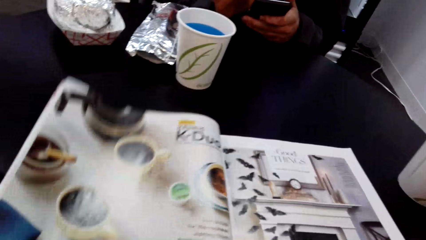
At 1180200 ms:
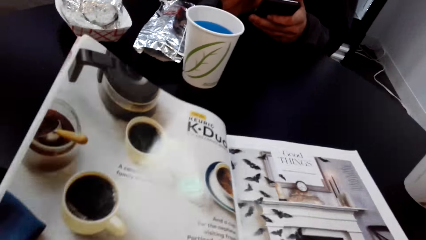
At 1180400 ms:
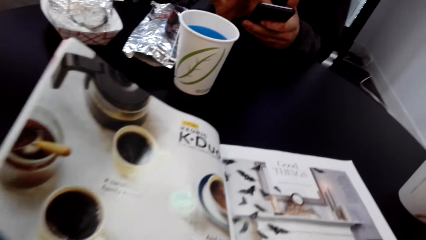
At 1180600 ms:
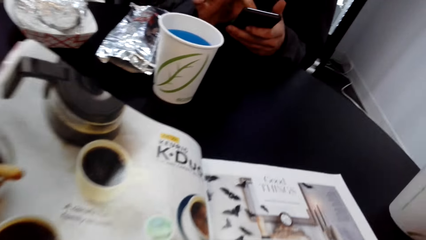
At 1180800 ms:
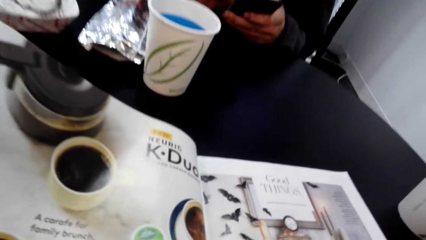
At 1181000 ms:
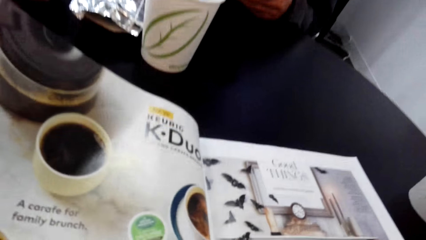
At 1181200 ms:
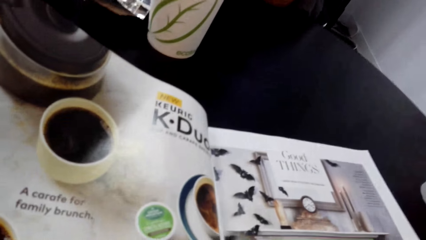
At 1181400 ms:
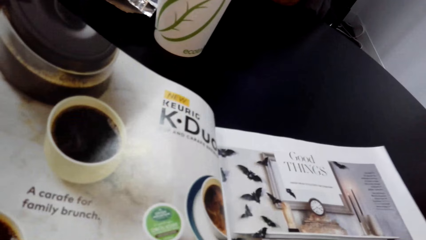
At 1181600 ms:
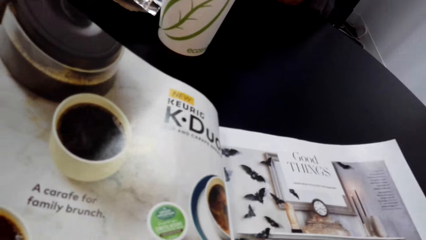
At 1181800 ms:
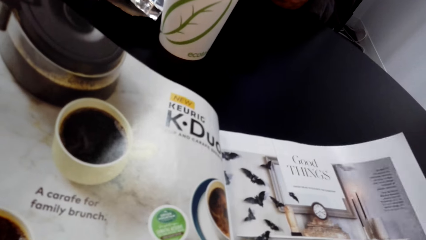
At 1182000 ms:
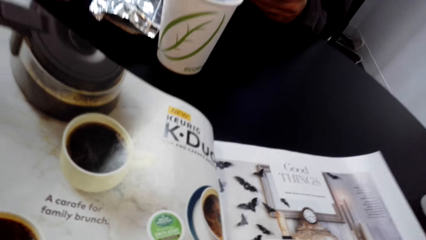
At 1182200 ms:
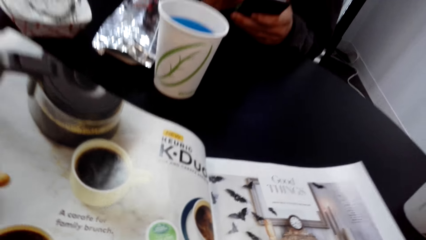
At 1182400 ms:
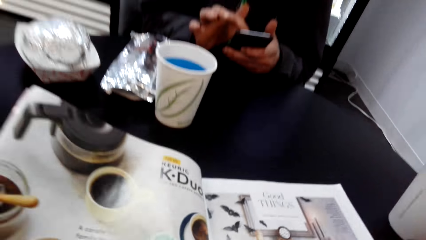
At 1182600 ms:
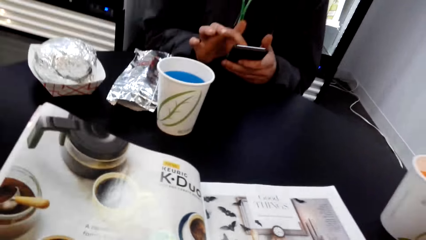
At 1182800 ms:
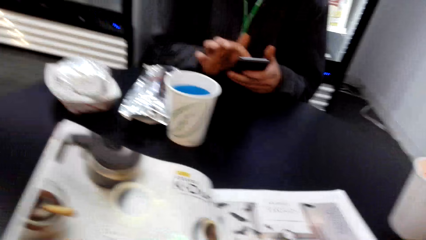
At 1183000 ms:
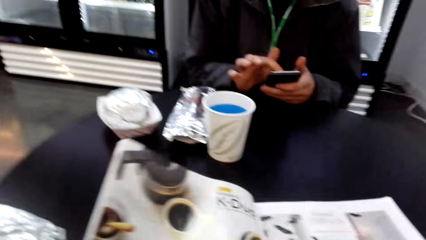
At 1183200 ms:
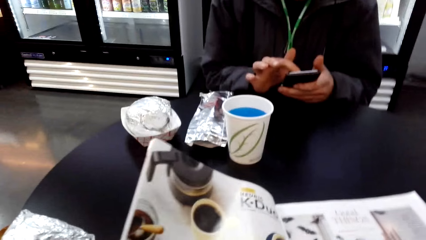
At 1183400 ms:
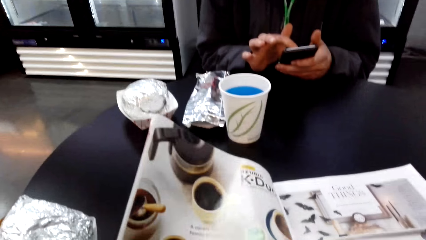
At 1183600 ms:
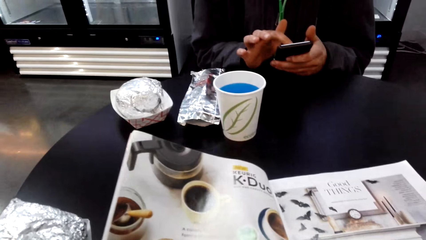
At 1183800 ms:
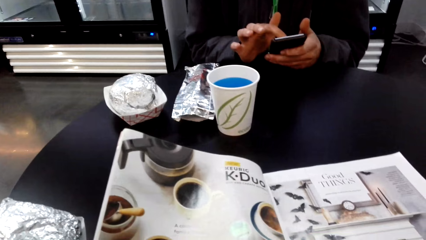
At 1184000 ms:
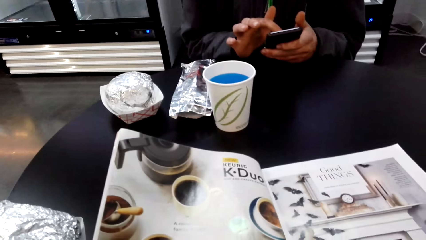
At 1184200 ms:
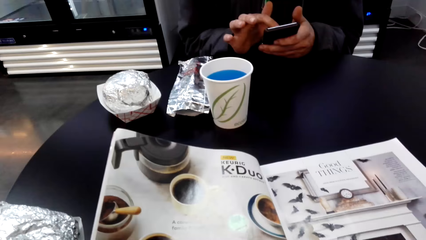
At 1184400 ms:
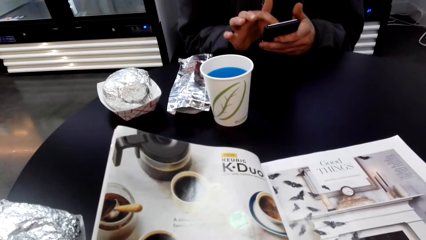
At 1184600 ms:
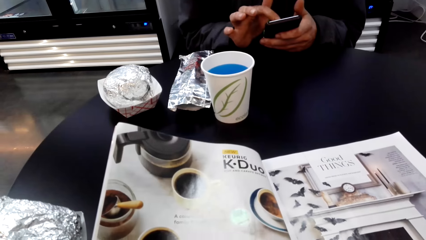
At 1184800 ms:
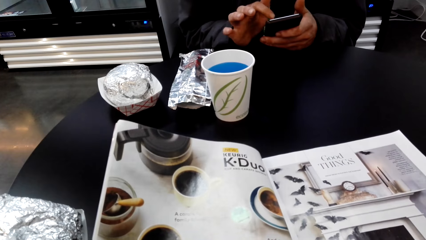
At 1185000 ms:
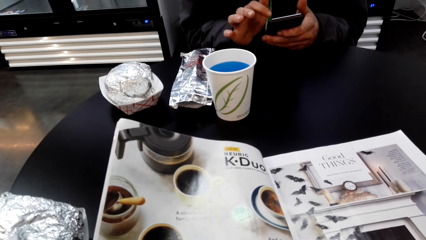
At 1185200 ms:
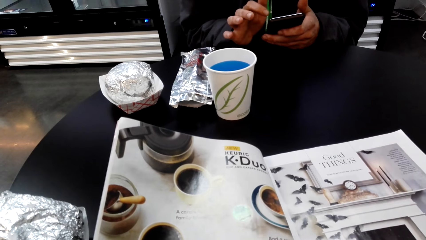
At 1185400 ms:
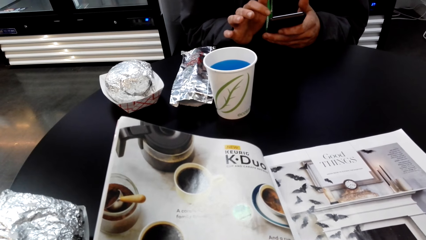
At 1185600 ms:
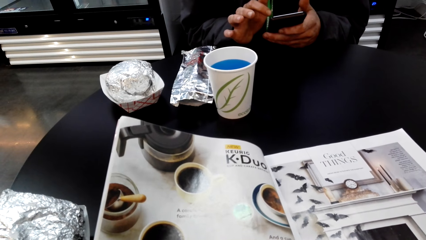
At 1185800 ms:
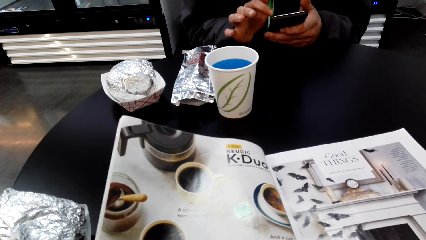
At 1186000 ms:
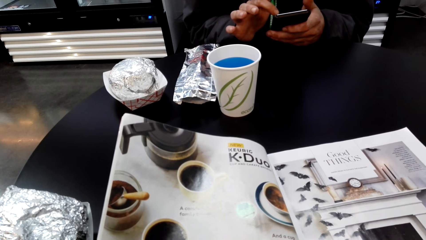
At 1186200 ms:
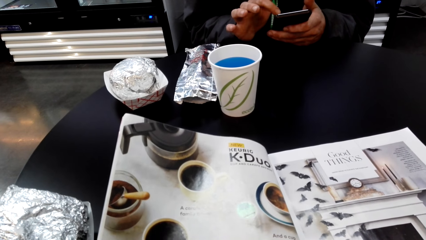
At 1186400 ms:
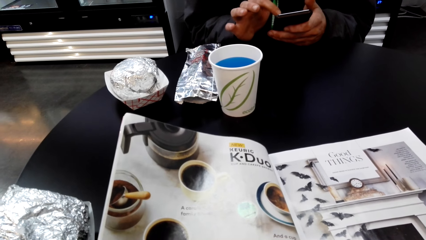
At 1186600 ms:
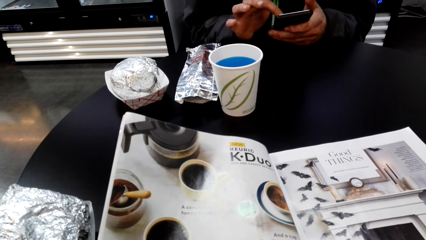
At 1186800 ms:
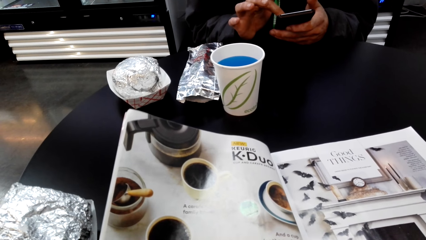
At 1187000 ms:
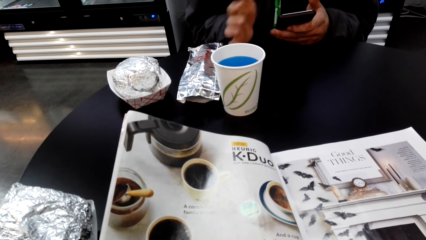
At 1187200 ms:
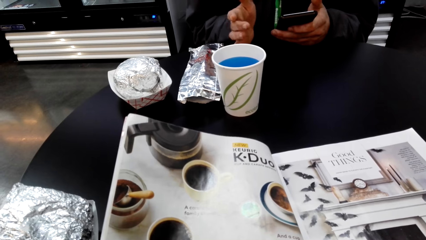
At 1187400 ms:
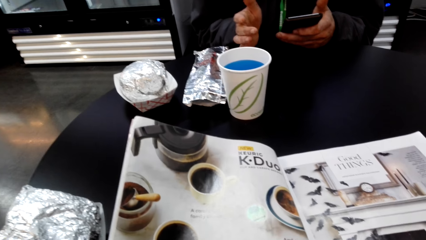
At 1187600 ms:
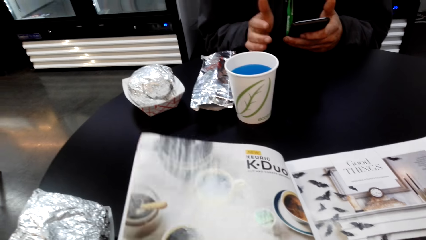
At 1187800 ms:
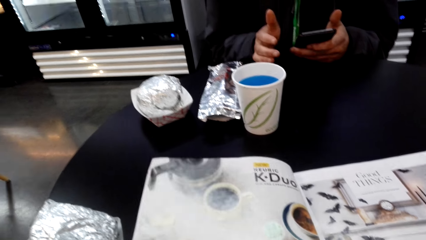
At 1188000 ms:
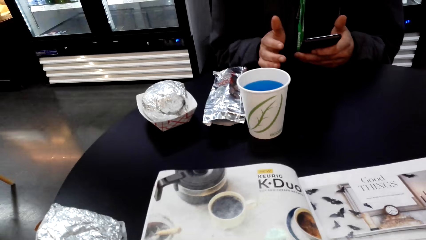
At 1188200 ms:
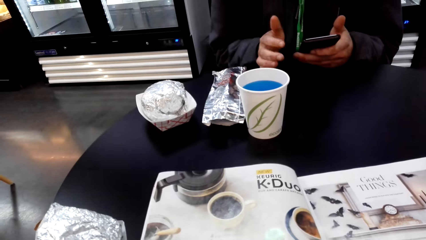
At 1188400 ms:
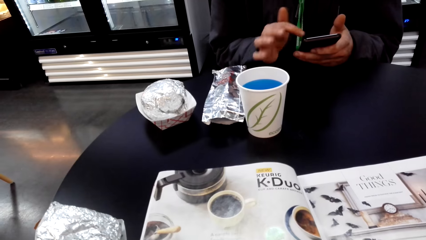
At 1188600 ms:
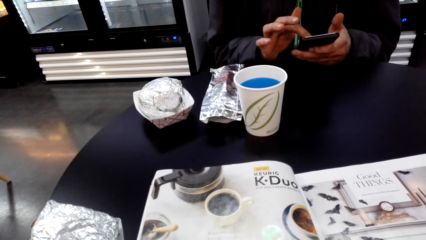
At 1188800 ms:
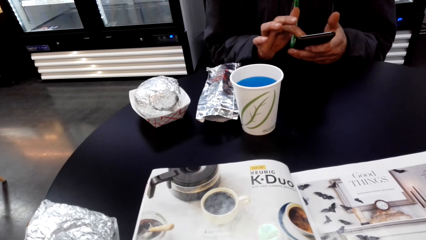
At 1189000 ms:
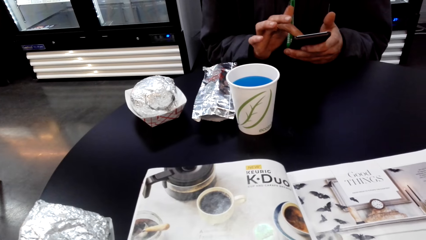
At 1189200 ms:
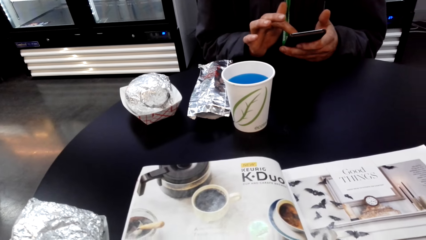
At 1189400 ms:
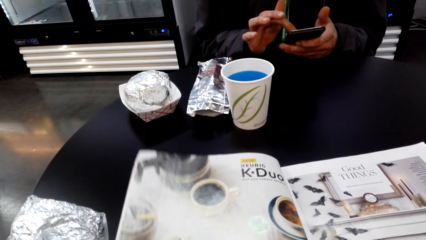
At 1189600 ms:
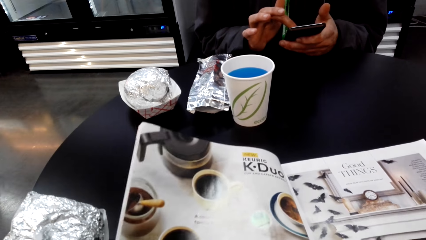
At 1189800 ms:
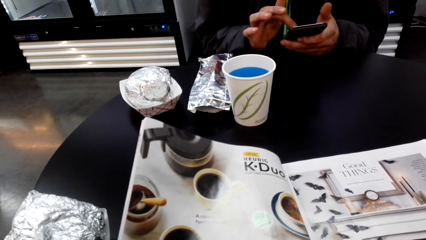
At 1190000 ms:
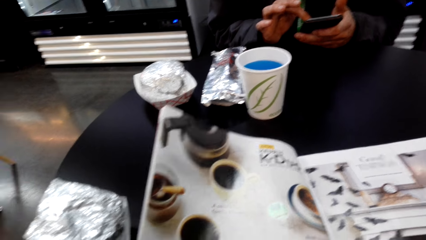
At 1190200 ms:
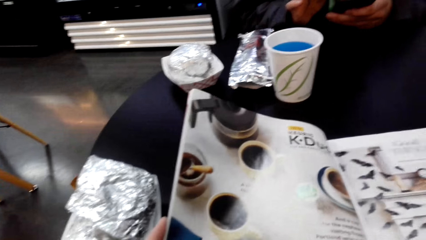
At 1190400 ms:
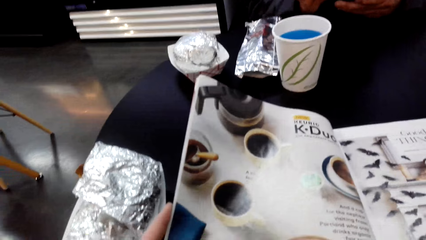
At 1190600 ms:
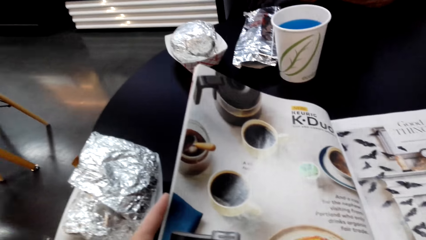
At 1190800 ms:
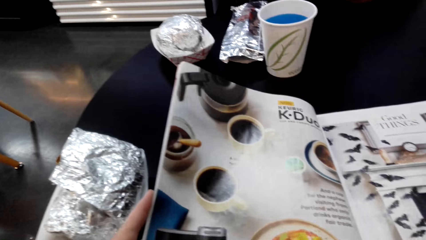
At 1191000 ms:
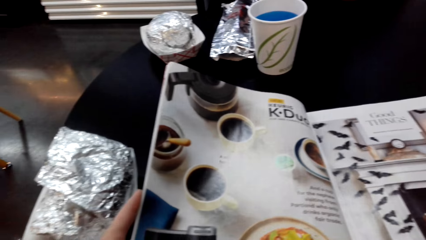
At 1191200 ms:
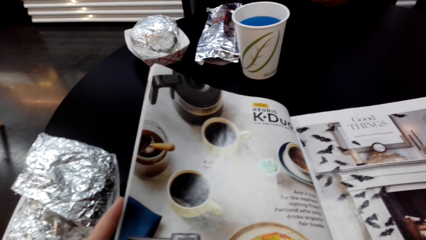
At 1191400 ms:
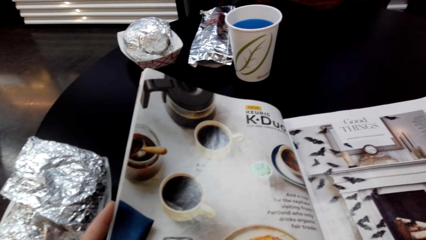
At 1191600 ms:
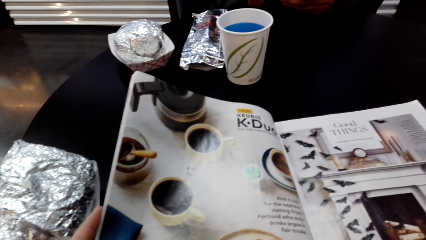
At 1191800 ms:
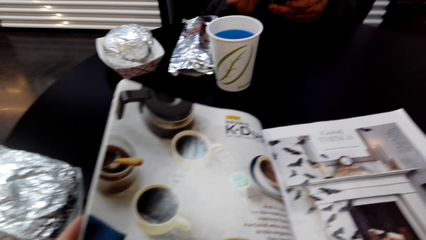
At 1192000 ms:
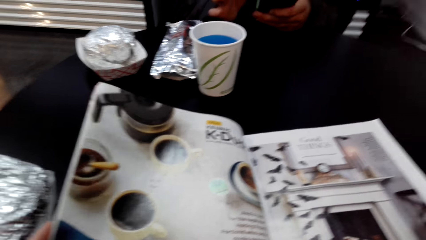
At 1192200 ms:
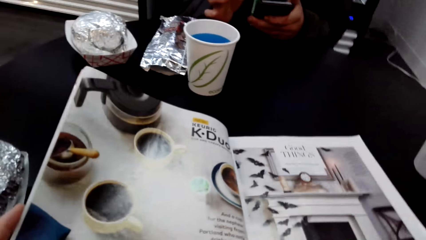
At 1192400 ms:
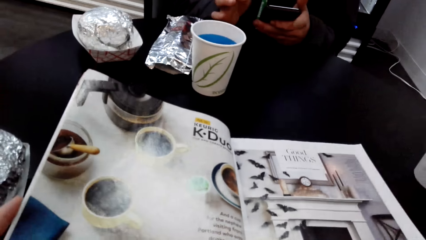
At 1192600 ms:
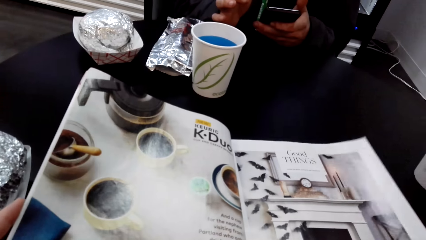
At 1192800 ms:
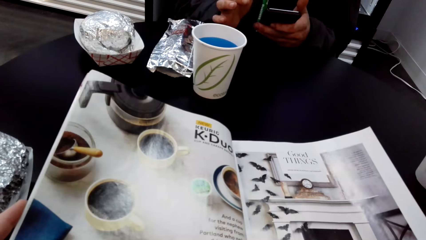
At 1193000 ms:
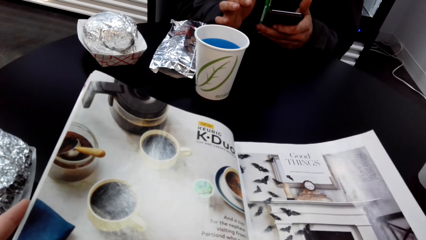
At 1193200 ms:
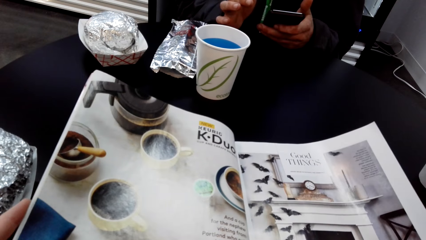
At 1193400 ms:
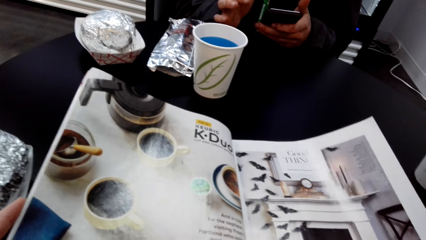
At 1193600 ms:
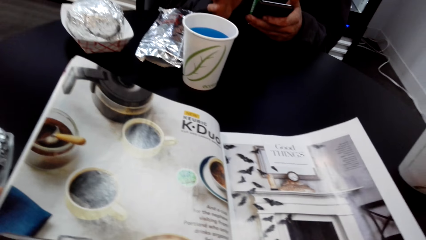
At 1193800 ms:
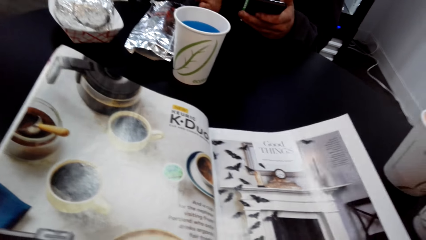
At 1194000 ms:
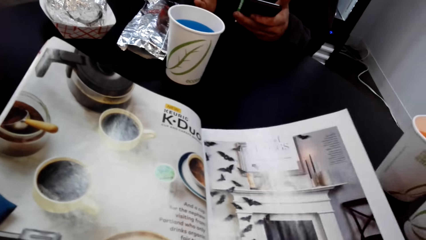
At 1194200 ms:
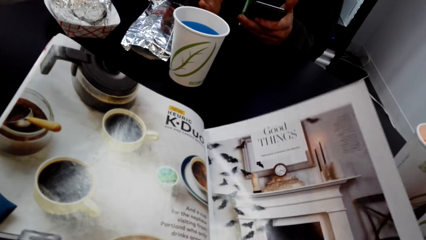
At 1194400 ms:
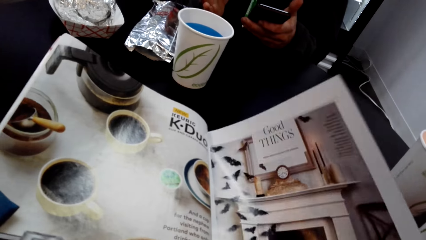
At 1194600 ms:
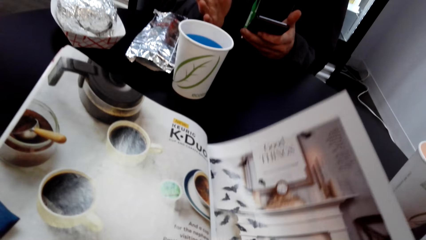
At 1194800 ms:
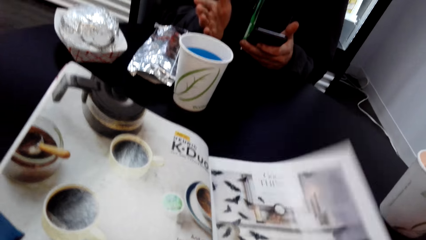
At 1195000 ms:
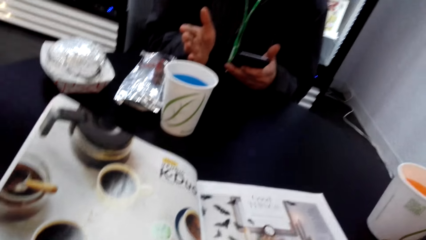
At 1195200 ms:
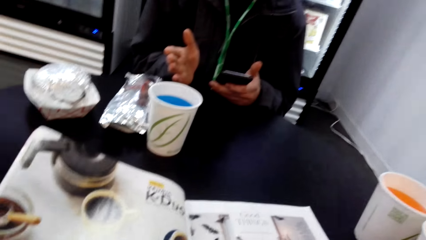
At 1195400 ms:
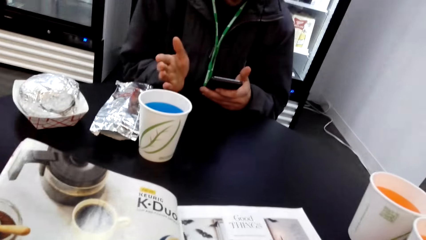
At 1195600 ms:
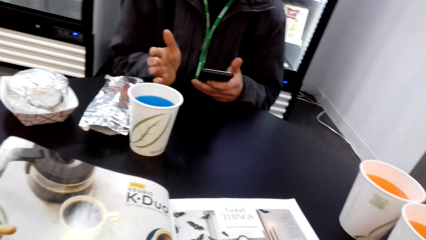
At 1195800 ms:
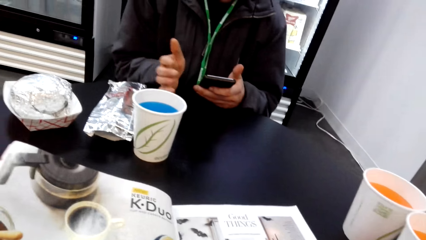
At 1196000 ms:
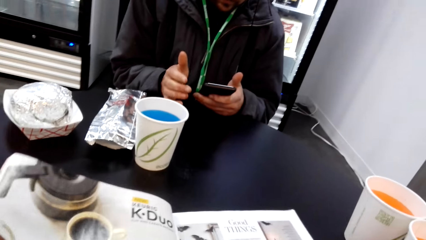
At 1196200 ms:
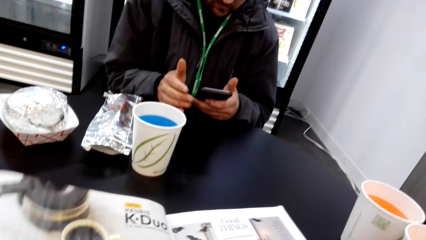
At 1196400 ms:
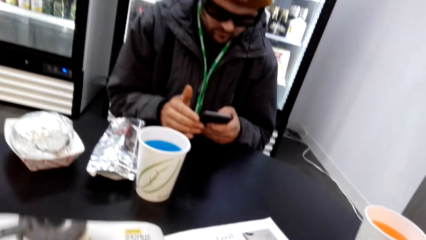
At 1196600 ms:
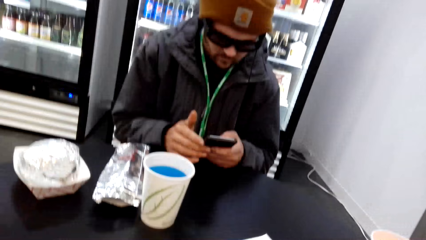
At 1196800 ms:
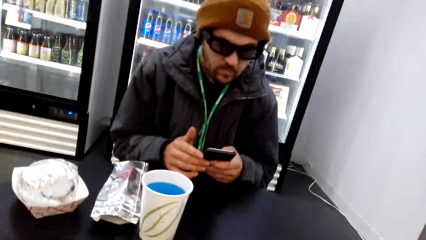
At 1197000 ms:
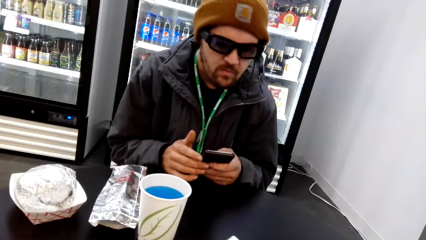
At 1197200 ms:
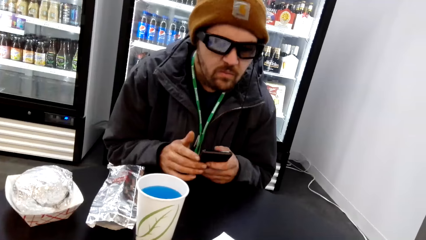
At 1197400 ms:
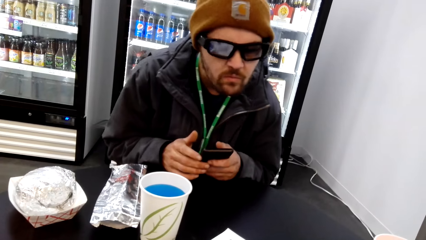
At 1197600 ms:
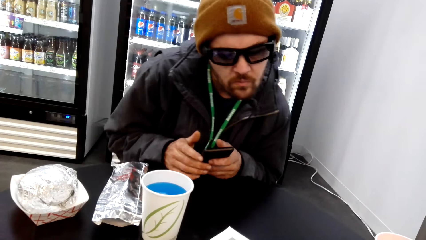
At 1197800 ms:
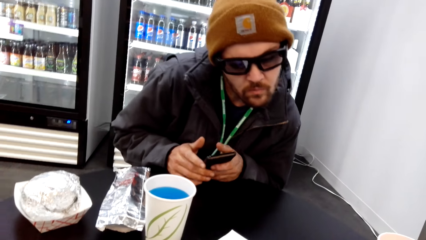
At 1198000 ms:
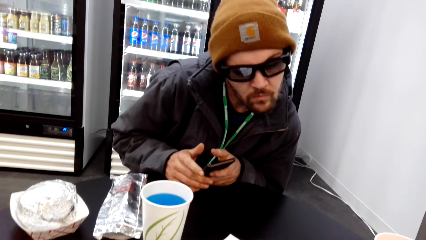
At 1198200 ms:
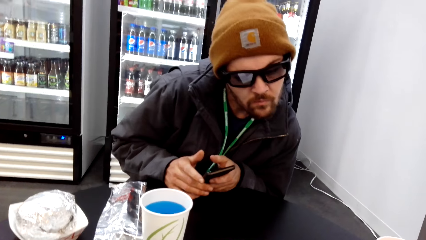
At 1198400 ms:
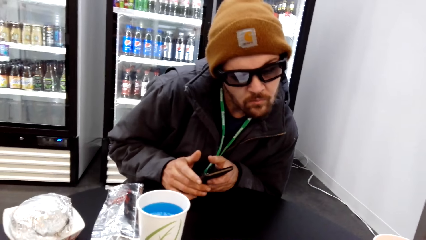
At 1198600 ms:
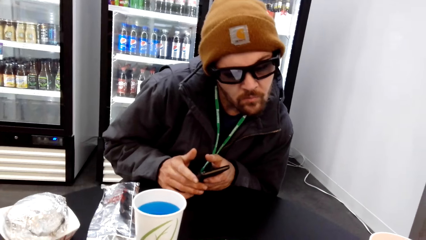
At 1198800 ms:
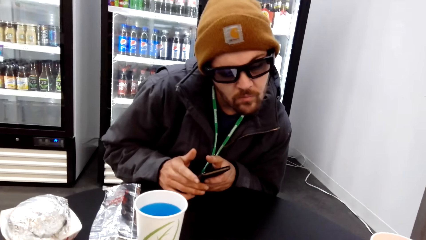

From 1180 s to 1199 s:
The camera wearer looks at the magazine. They hold the magazine. They talk to a man. They drag the magazine on the table. The man looks at the magazine. The camera wearer talks to the man.
